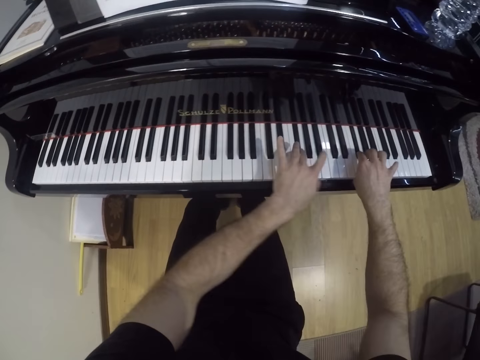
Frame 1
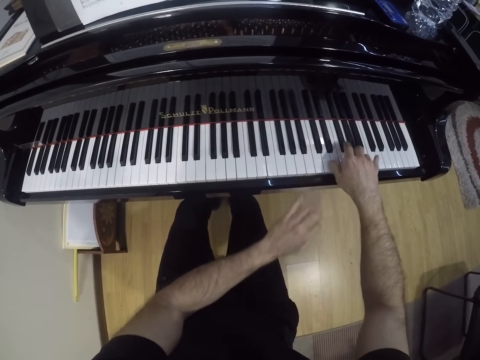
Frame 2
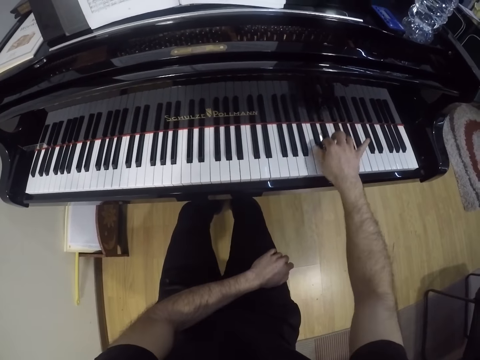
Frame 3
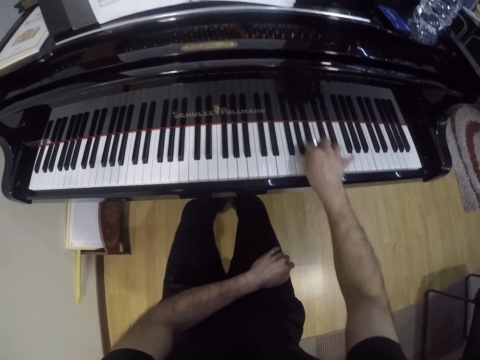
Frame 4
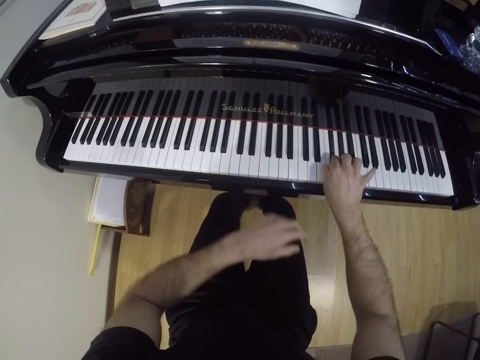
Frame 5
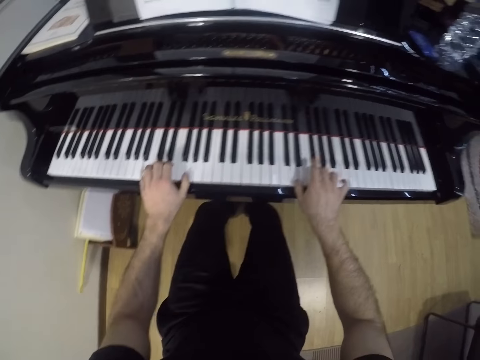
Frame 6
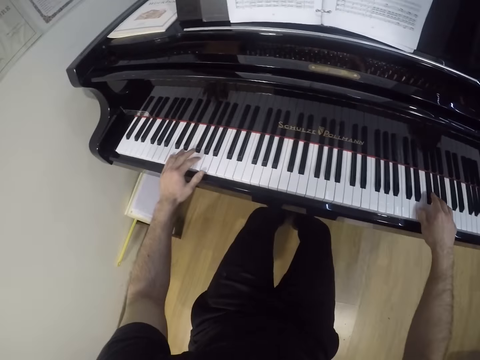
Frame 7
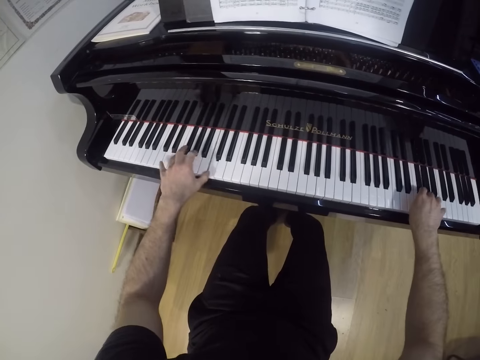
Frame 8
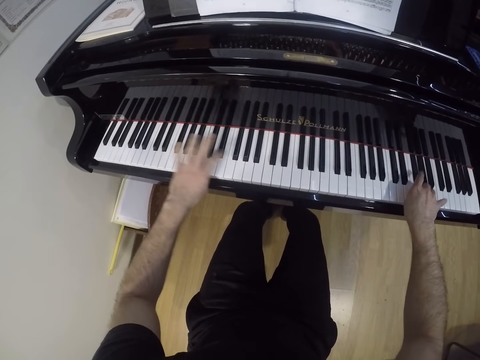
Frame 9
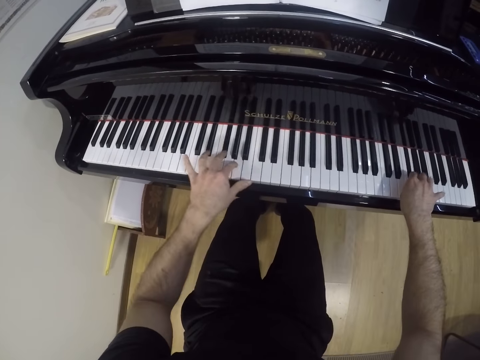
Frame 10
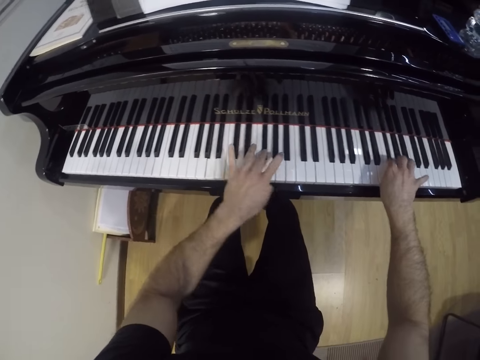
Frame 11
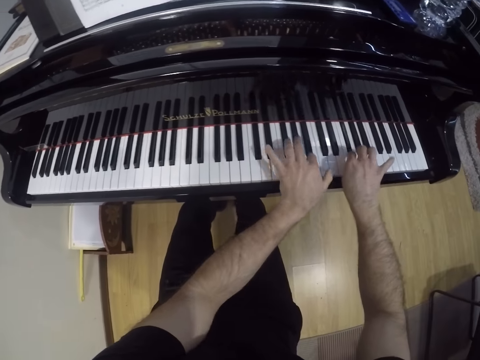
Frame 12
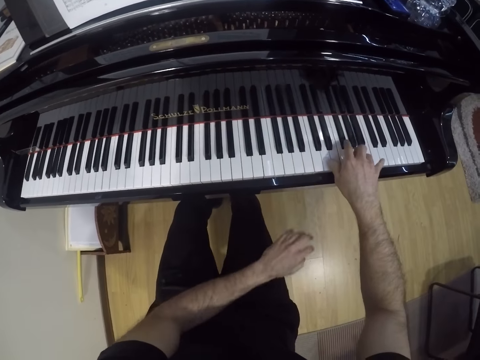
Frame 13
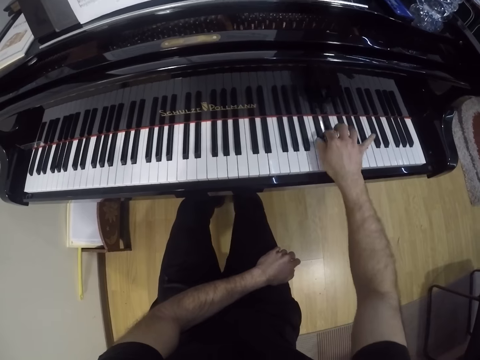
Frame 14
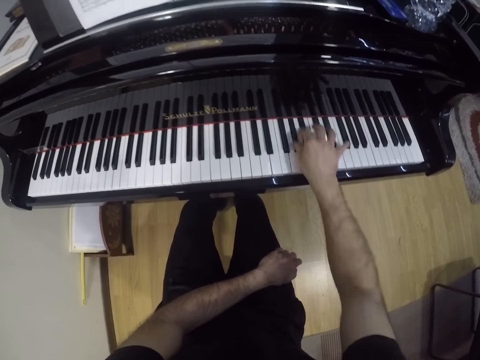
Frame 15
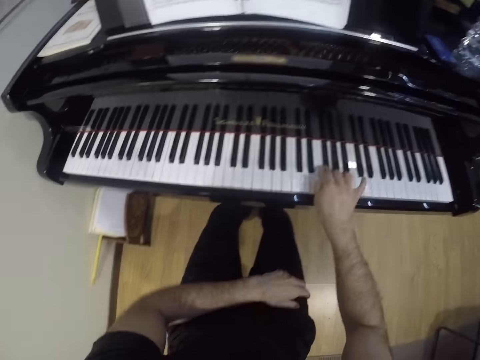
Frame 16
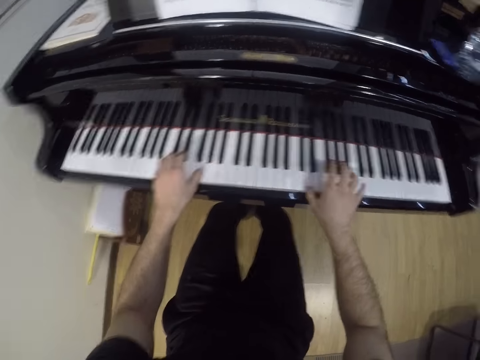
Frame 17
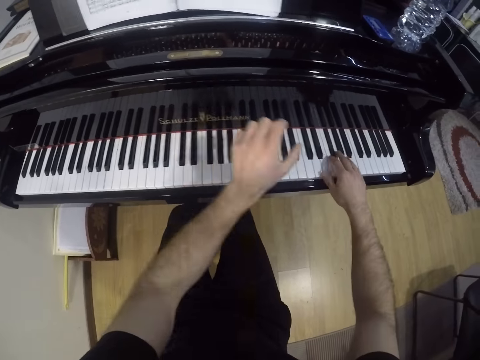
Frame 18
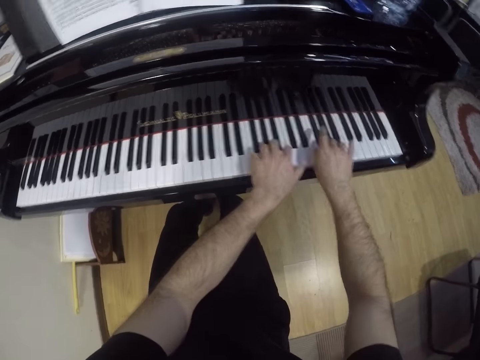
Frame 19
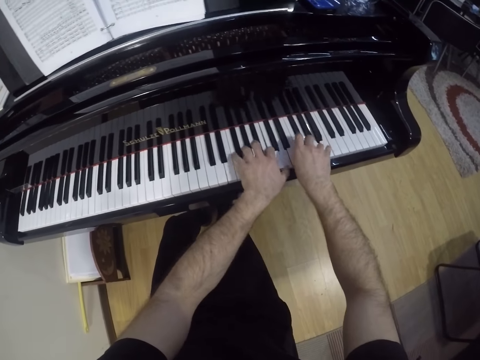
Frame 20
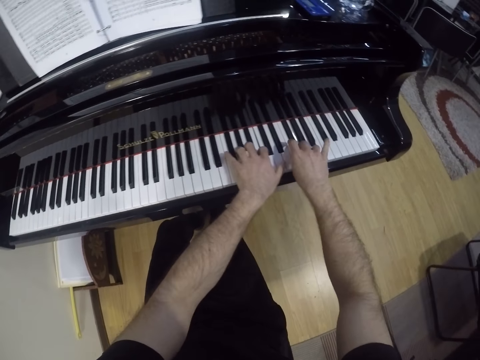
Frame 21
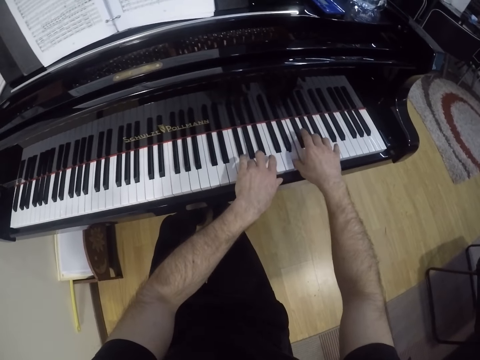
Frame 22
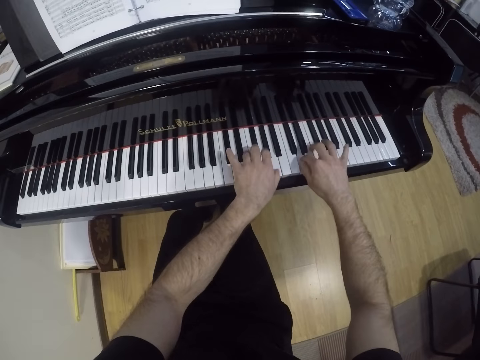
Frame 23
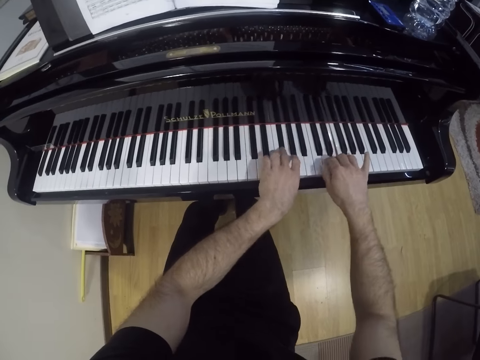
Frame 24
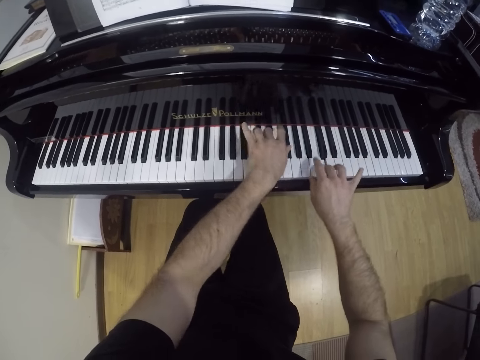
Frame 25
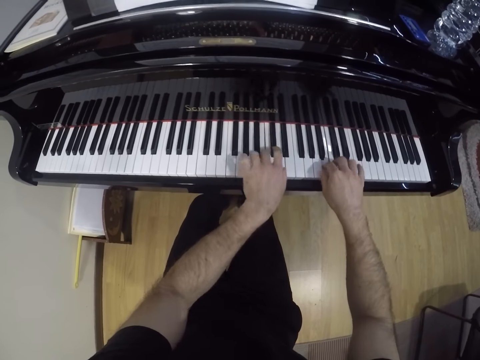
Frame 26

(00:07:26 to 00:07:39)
The camera wearer removes his left hand from the piano. He plays the piano with his right hand. He plays the piano with both hands. He removes his left hand from the piano. He plays the piano with his right hand. He plays the piano with both hands.

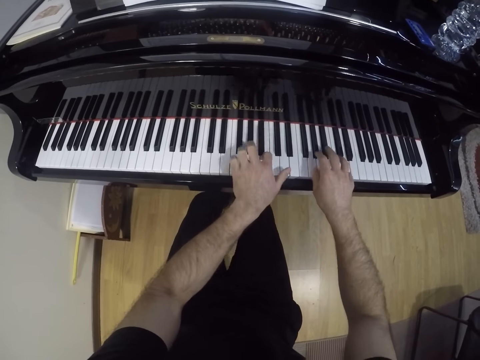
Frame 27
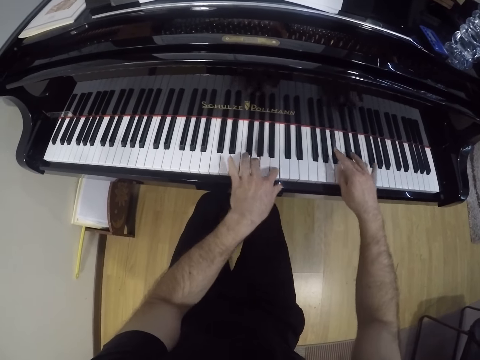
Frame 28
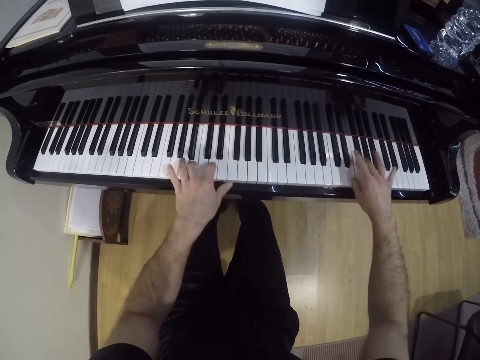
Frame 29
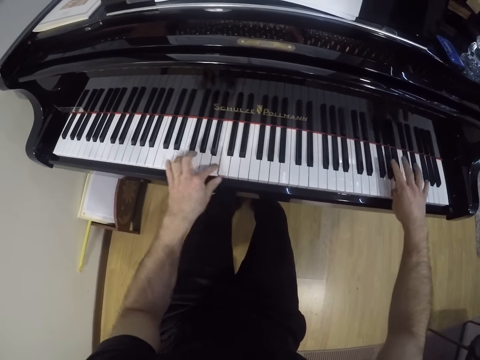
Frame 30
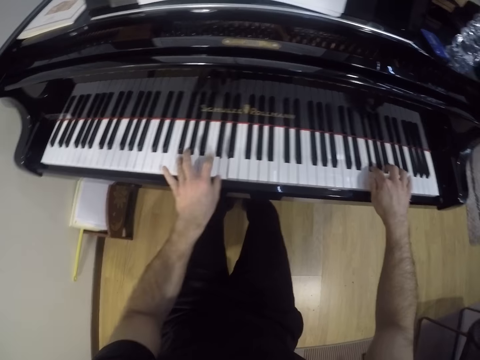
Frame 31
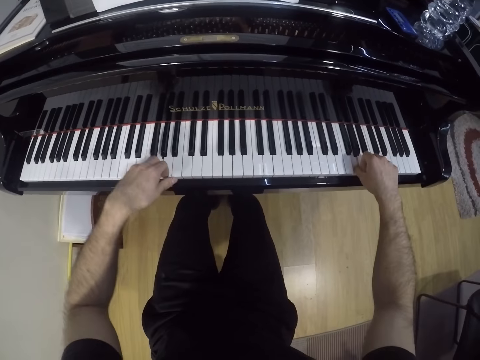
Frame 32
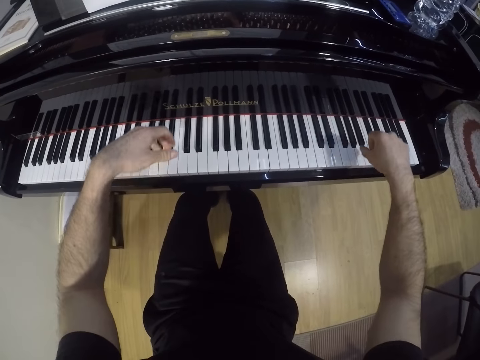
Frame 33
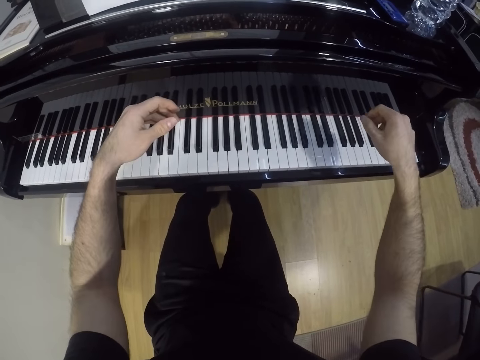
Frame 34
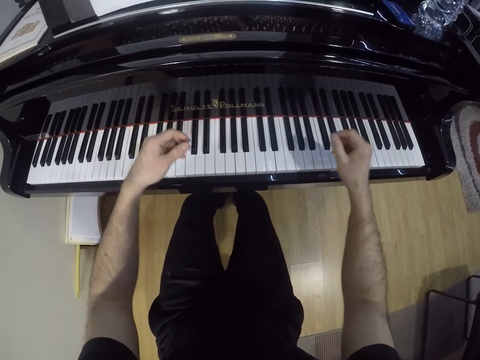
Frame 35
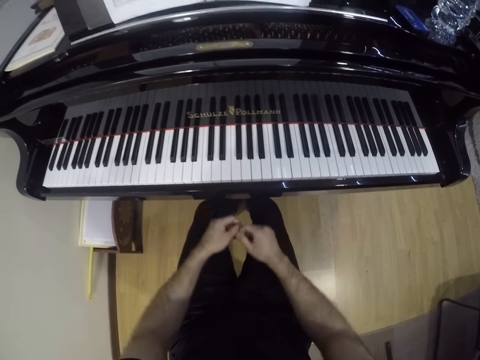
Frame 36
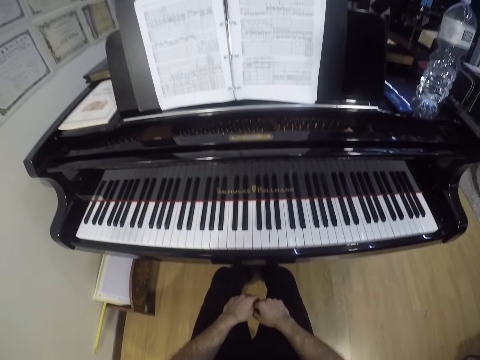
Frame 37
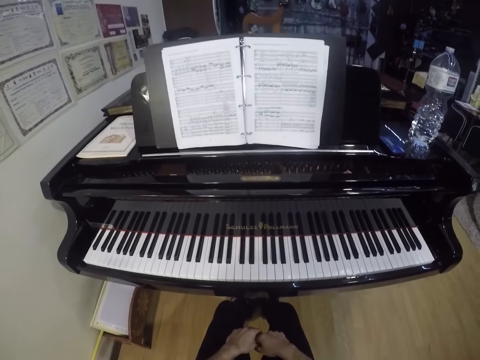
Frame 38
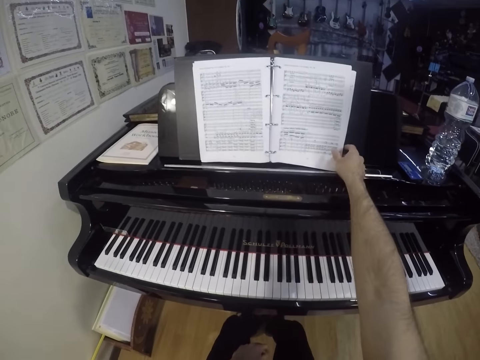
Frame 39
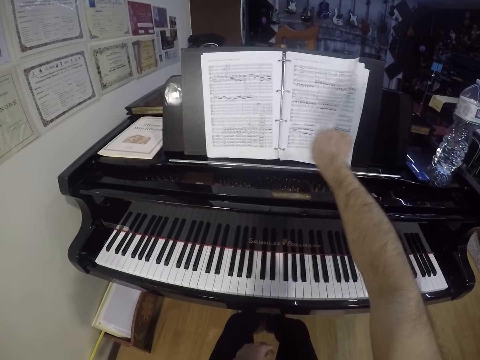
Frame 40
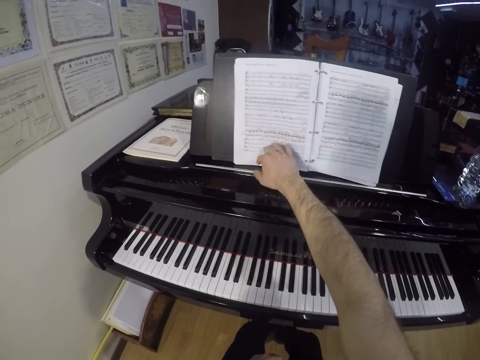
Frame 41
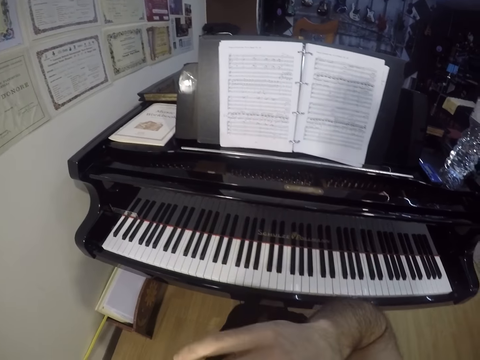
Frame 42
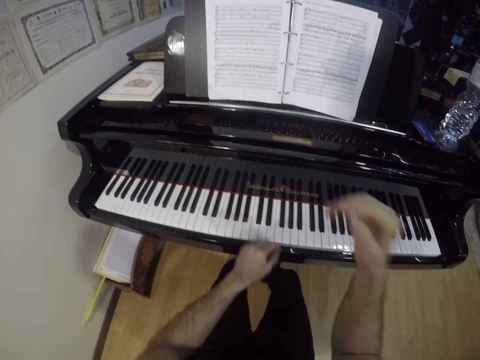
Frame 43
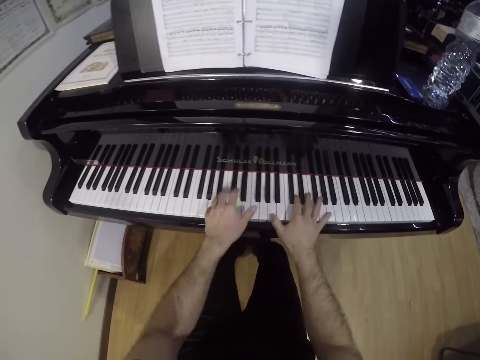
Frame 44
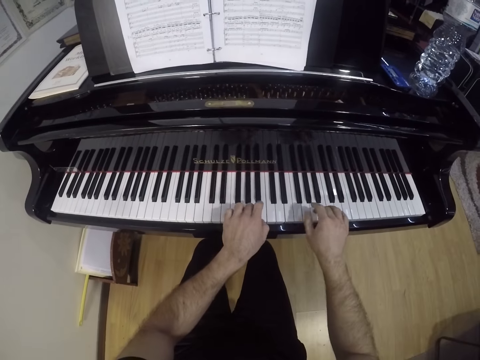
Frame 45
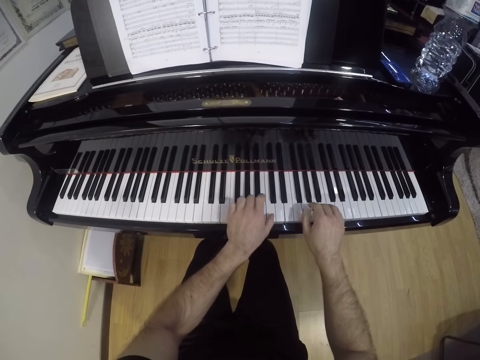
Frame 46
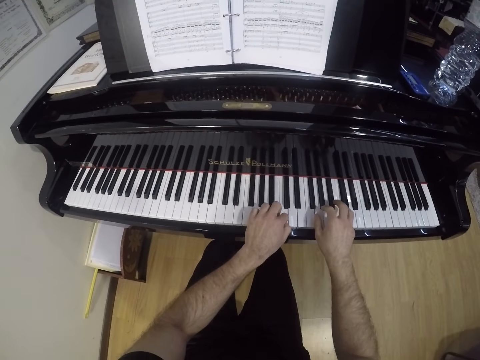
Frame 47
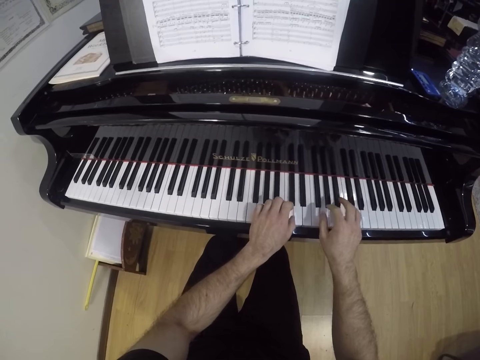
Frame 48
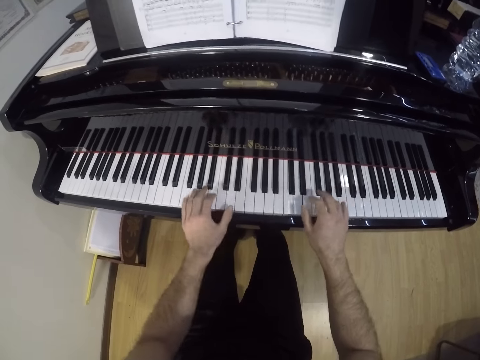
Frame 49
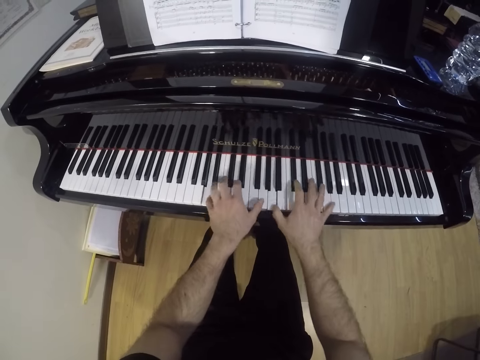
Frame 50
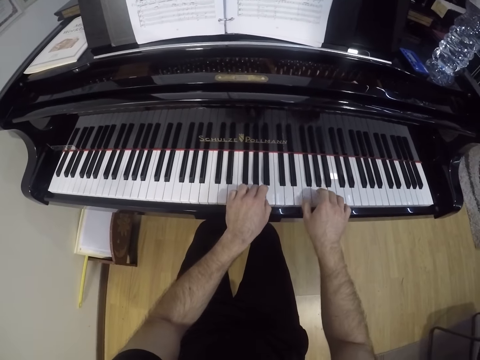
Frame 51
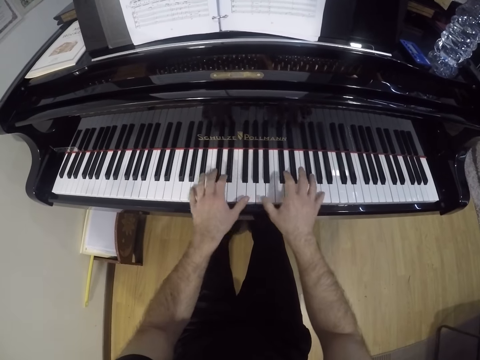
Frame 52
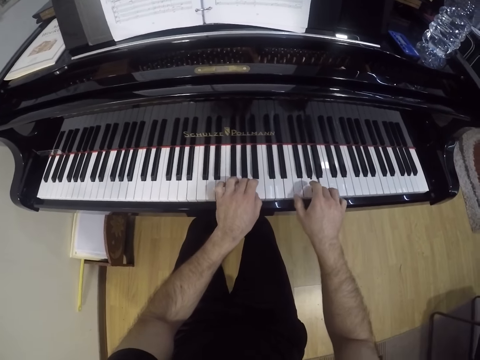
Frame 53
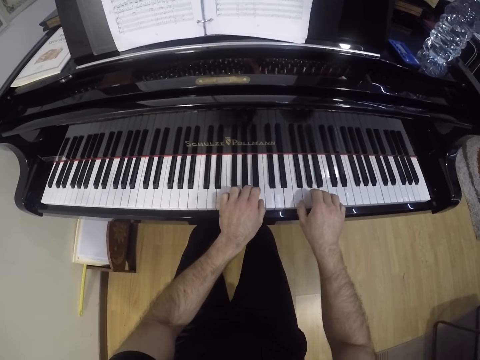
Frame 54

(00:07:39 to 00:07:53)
The camera wearer removes both hands from the piano. He reads notes on the book. He flips a page of the piano sheet on the piano with his right hand. He touches his face with his right hand. He plays the piano with both hands.
